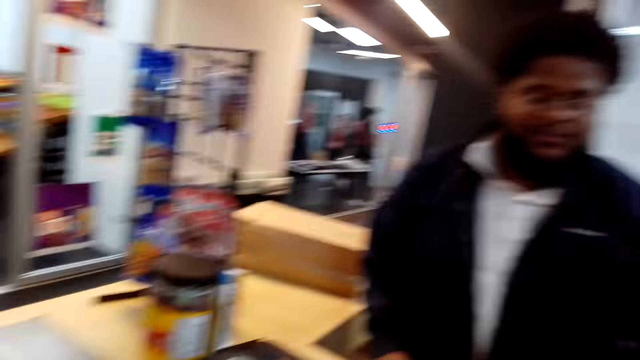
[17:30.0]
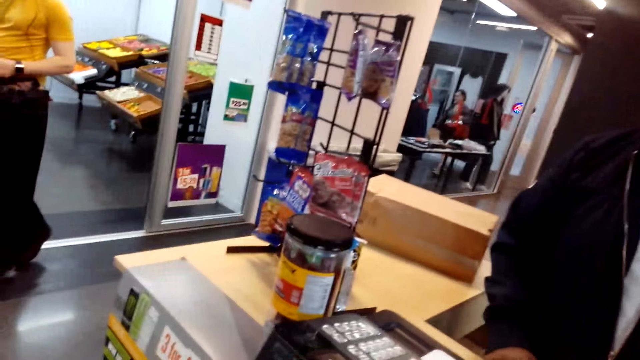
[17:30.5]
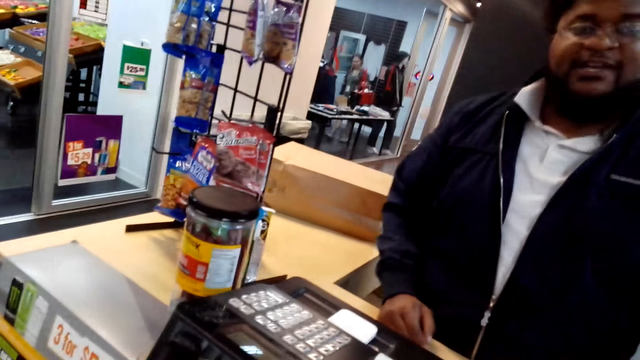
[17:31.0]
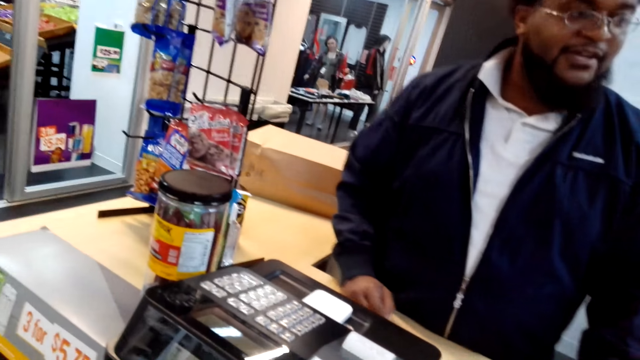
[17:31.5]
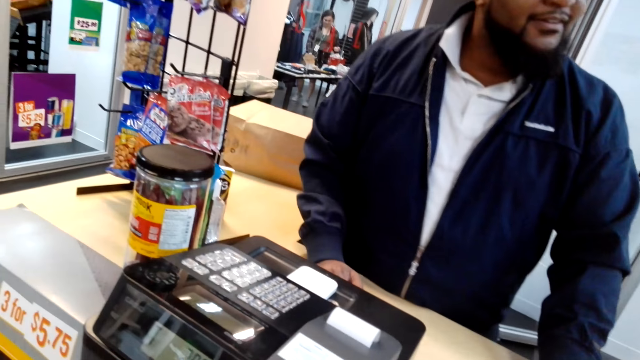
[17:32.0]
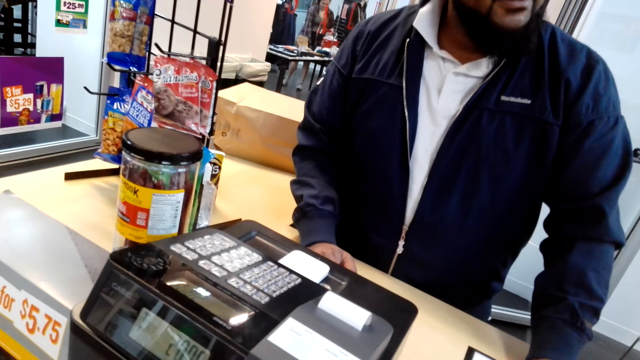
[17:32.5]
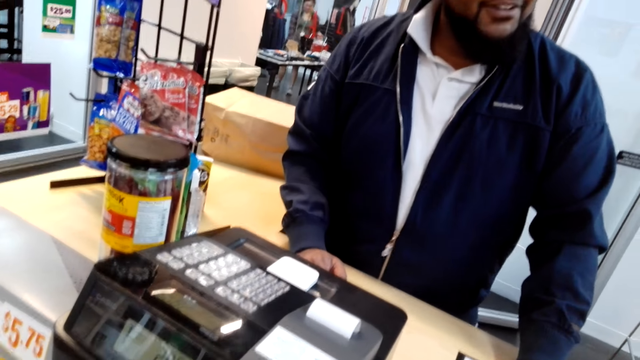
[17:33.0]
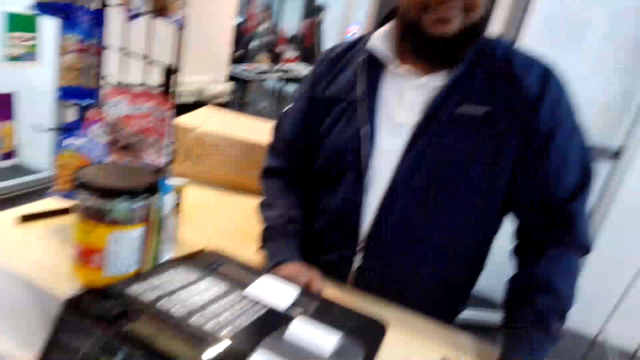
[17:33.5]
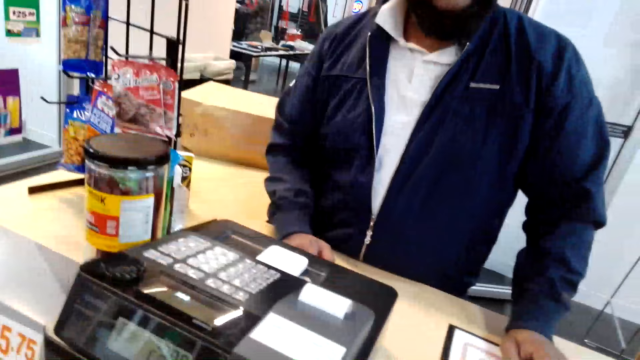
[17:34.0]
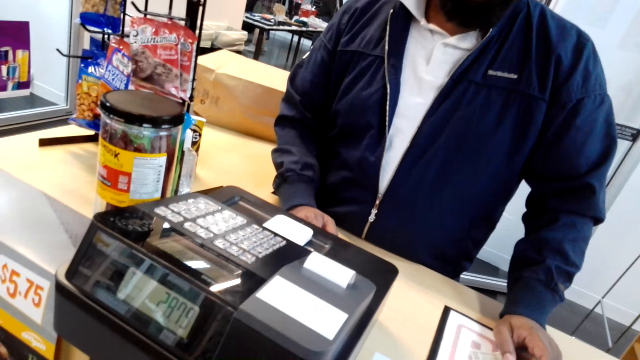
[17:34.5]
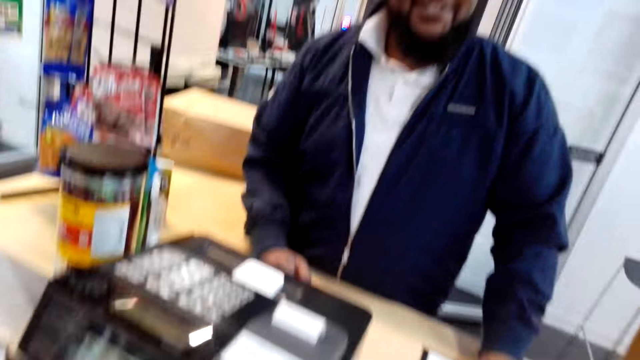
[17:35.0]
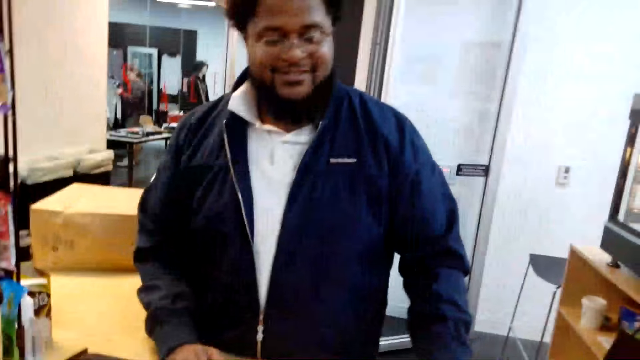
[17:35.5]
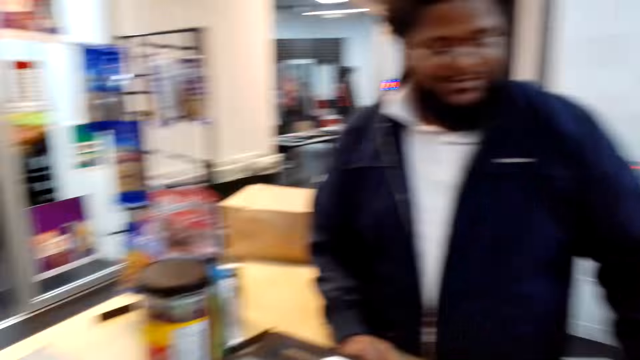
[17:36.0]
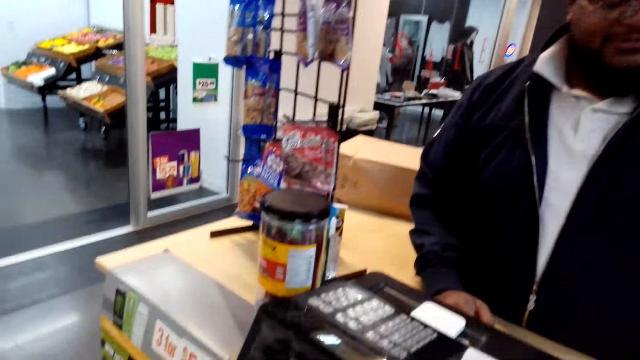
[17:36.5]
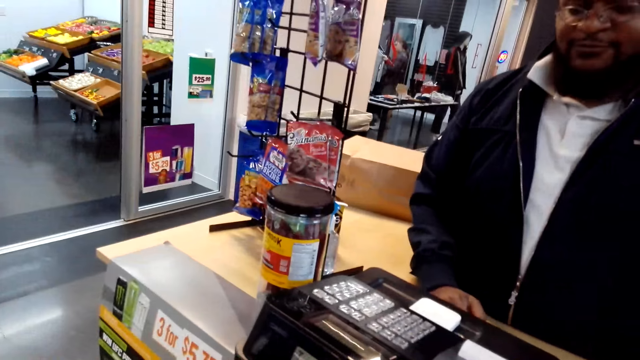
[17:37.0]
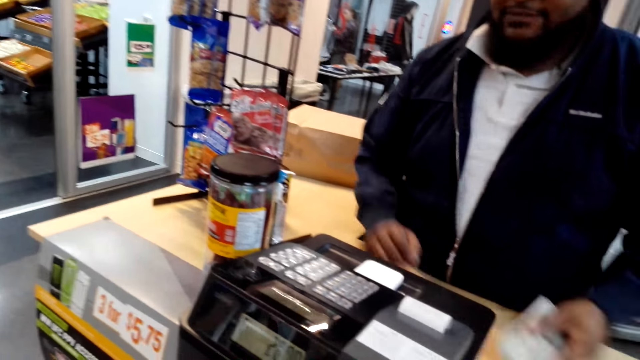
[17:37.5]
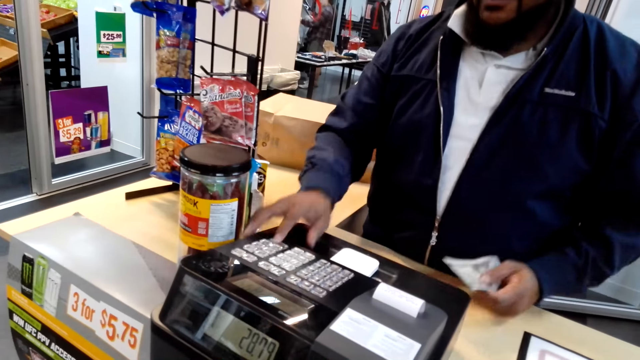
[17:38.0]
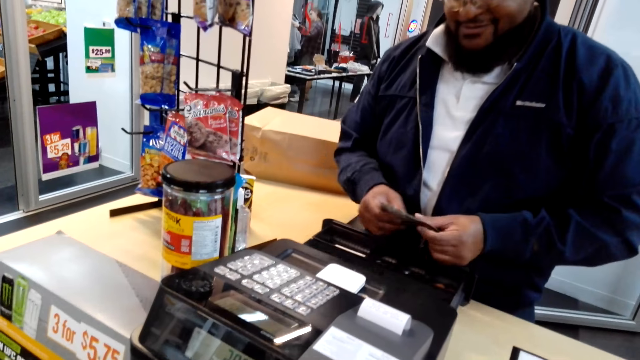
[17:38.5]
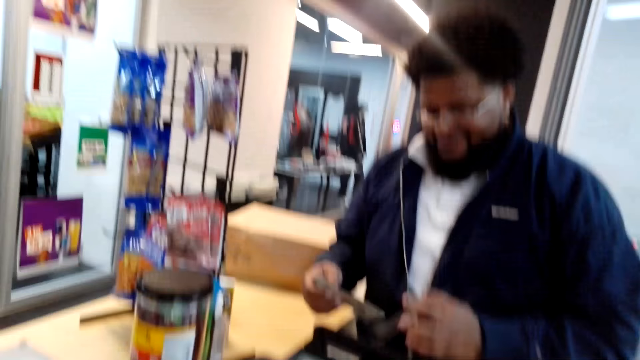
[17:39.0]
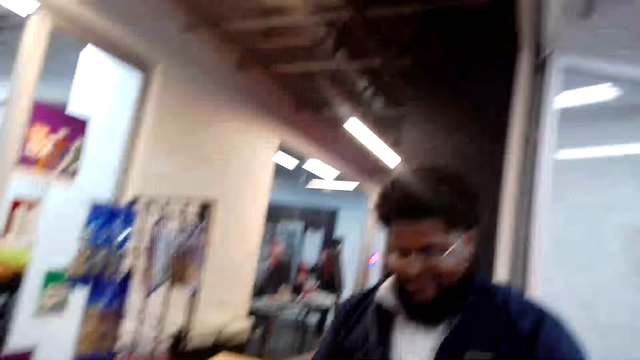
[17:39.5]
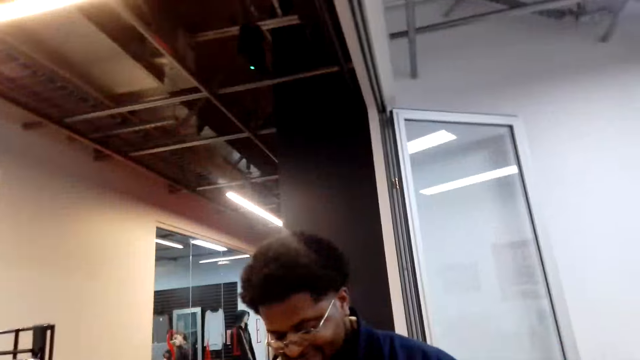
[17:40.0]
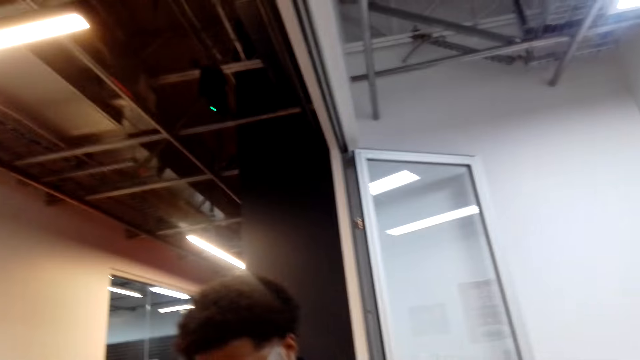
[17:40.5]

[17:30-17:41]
The cashier places hands on the counter. The cashier talks. The cashier stands at the counter. The cashier holds the money in his left hand at the counter. The cashier presses the counter billing machine.

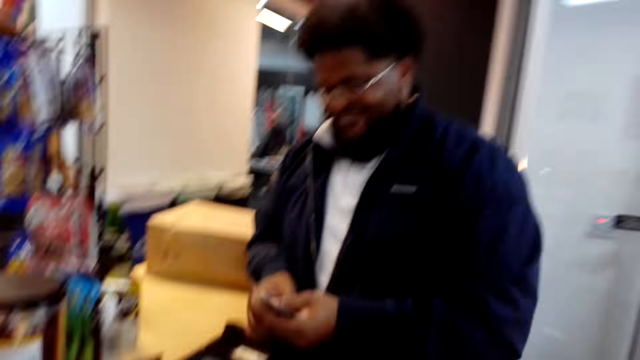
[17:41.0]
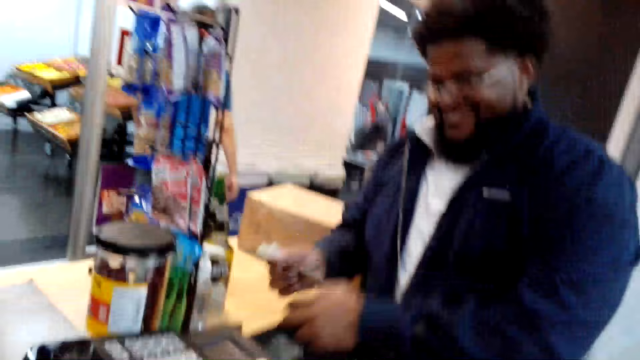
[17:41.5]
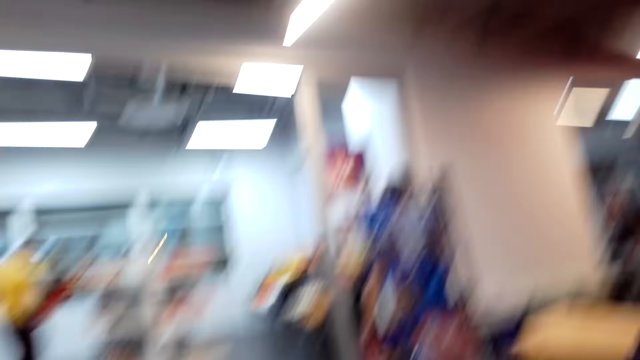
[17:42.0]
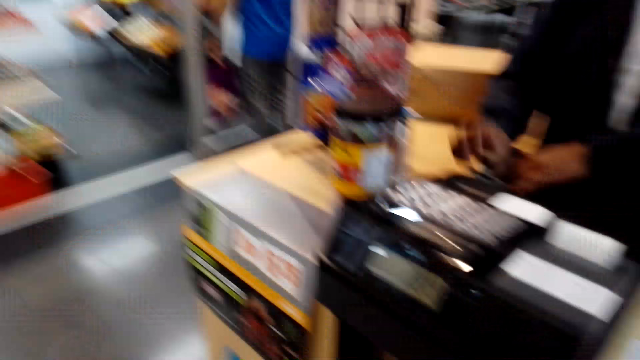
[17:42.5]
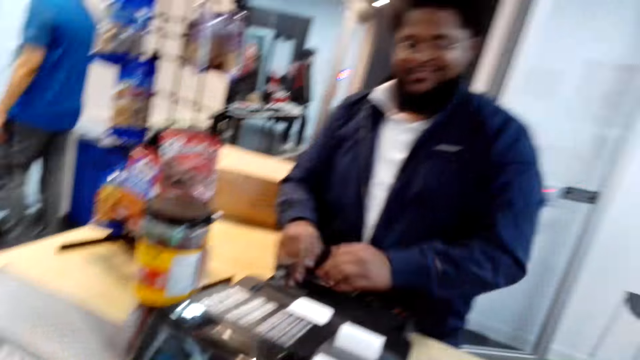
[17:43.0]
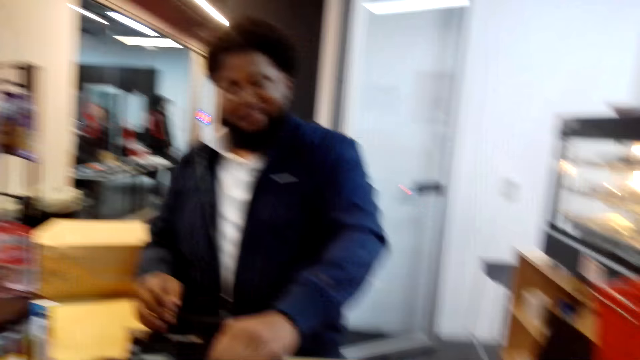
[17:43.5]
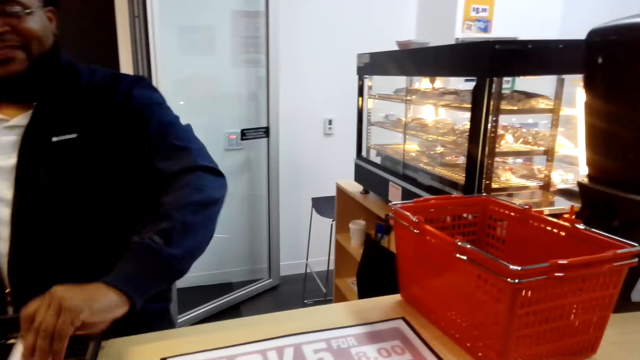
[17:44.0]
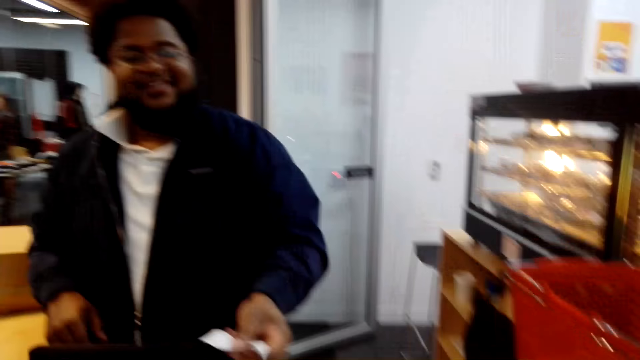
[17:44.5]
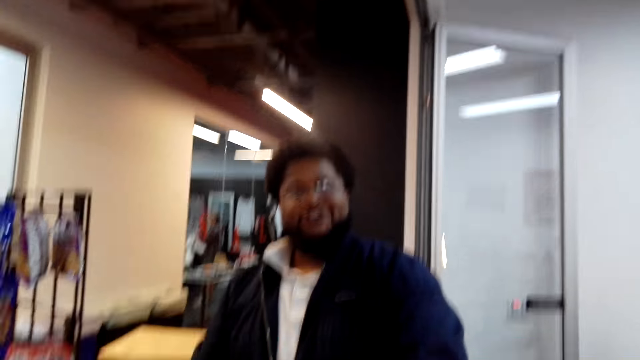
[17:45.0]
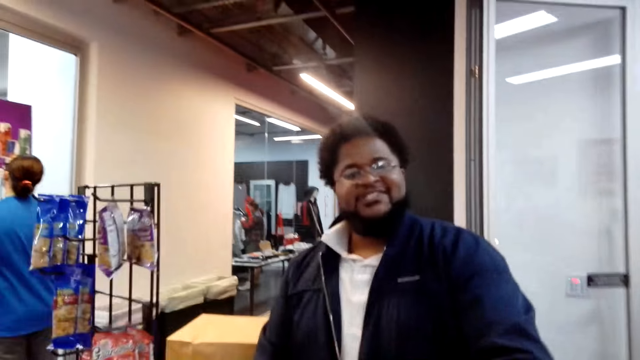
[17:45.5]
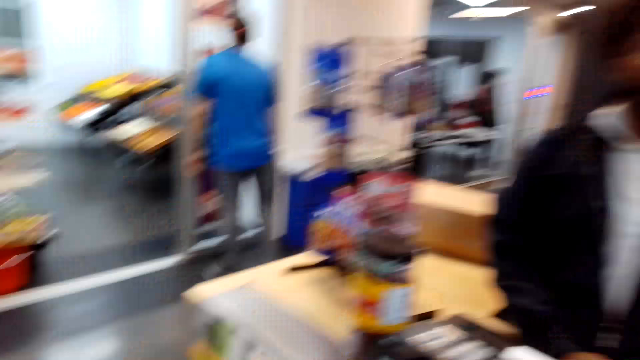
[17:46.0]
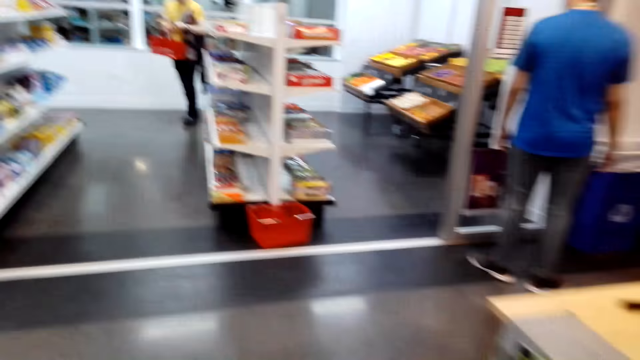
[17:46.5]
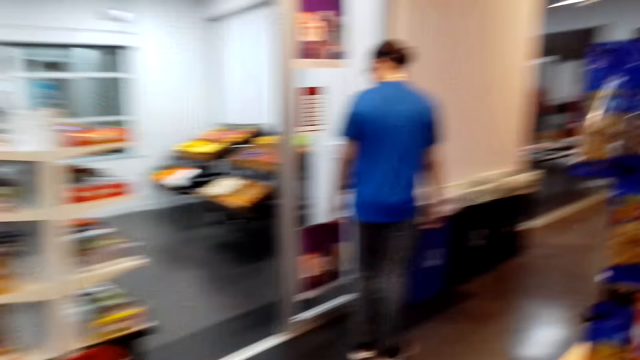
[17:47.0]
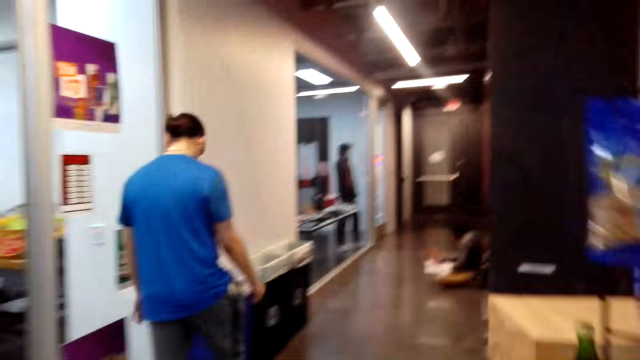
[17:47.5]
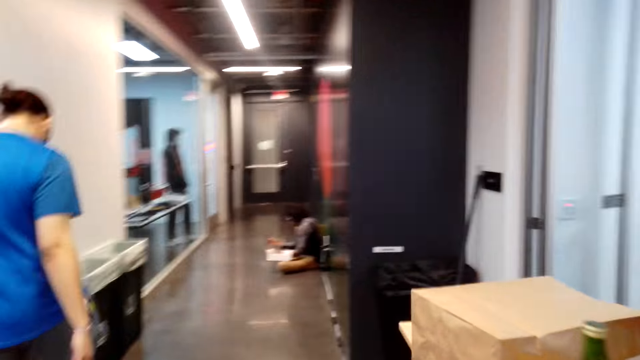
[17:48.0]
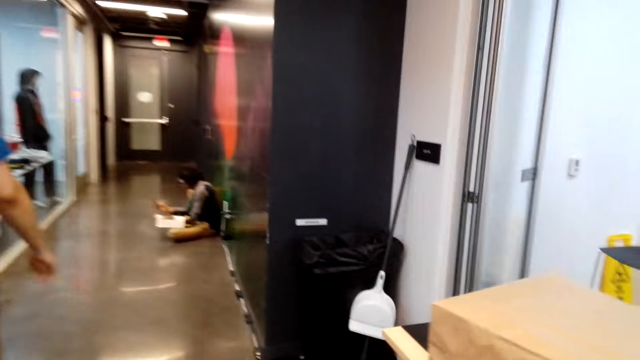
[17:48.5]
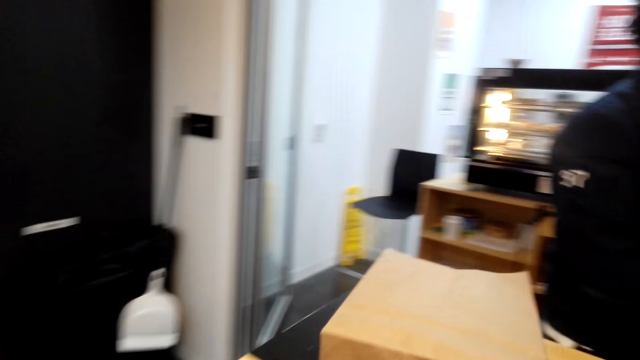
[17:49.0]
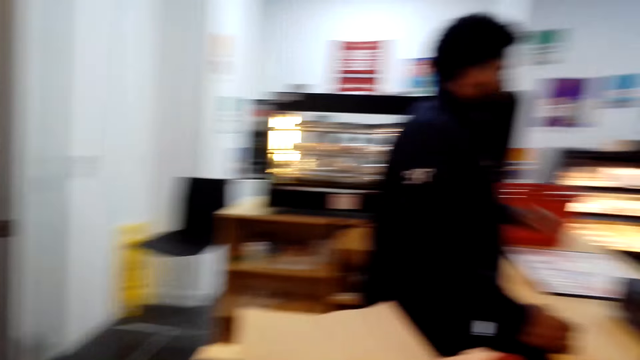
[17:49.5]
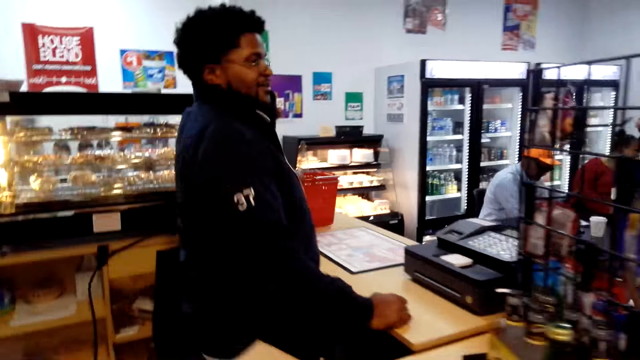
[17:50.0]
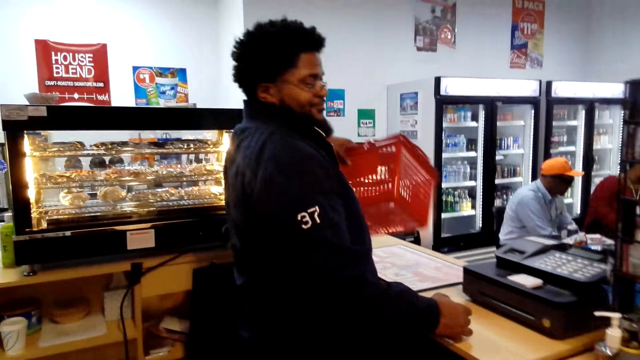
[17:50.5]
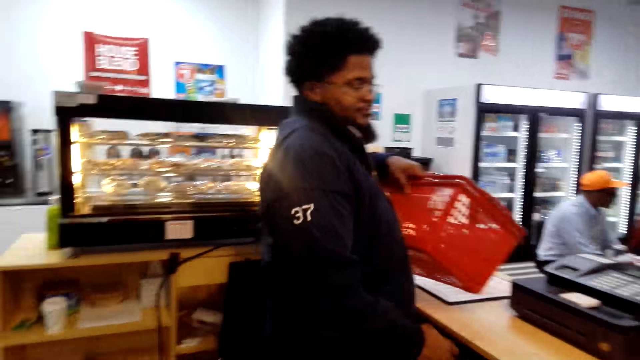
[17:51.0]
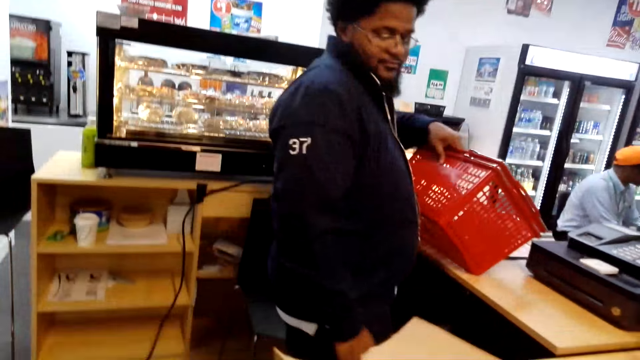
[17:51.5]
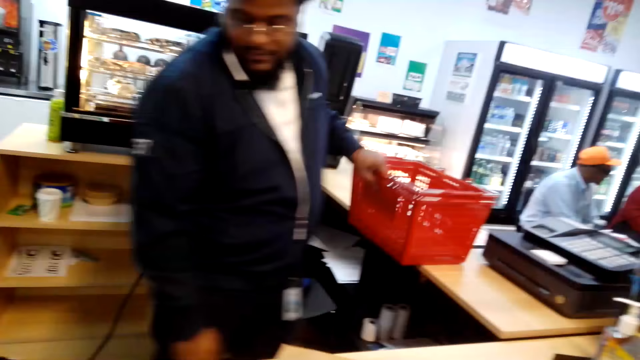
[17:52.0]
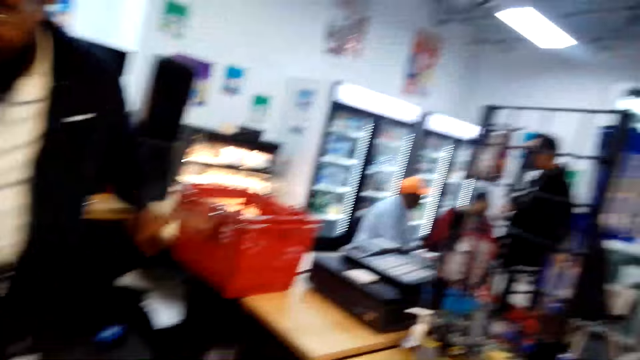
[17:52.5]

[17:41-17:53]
The cashier holds cash in his hands. The cashier puts the money in the compartment. The cashier takes the receipt from the billing machine. The camera wearer walks to the other side of the counter. They take the paper bag from the counter. The cashier moves the baskets on the counter and picks up a shopping basket on the counter.
